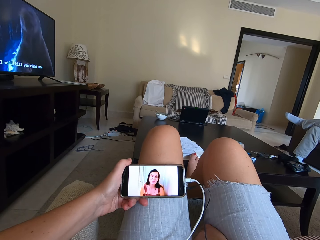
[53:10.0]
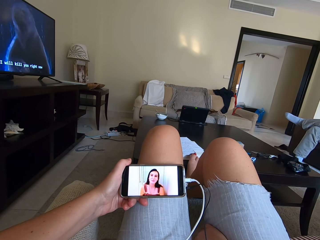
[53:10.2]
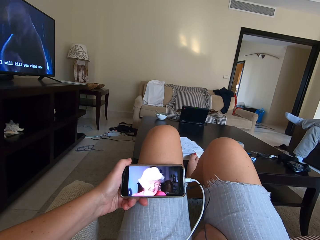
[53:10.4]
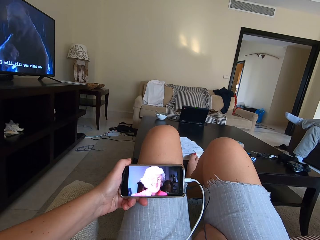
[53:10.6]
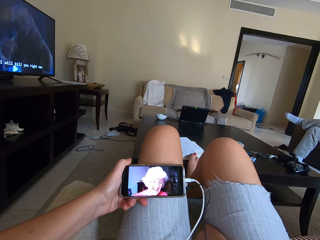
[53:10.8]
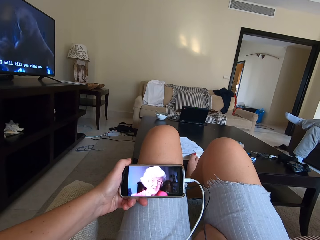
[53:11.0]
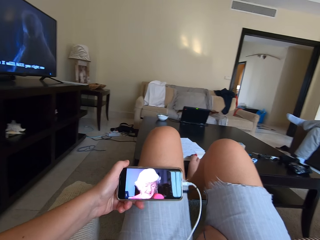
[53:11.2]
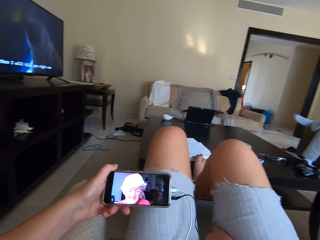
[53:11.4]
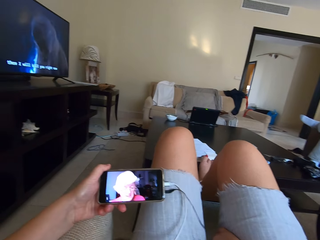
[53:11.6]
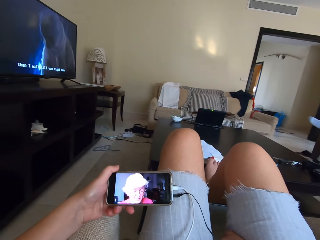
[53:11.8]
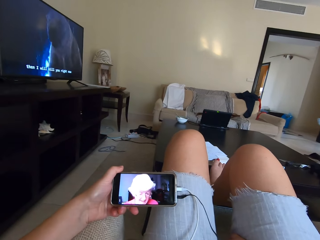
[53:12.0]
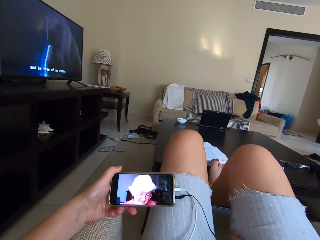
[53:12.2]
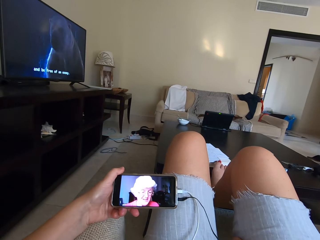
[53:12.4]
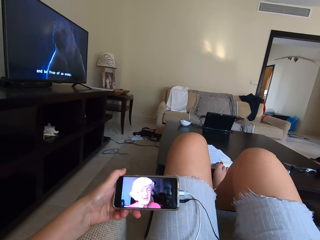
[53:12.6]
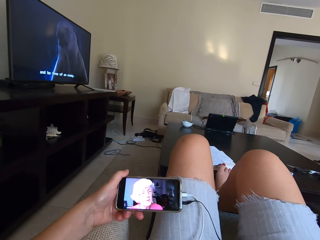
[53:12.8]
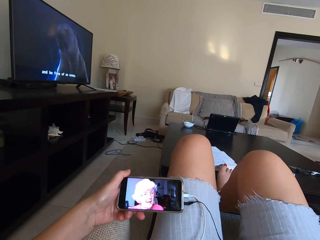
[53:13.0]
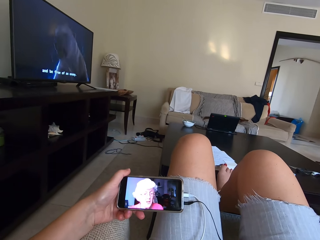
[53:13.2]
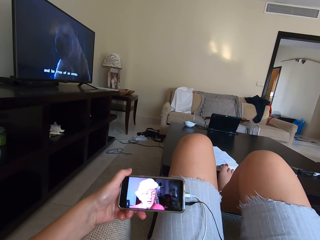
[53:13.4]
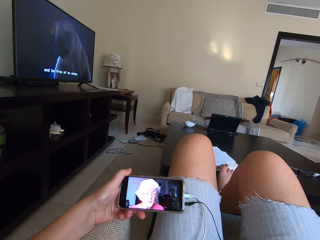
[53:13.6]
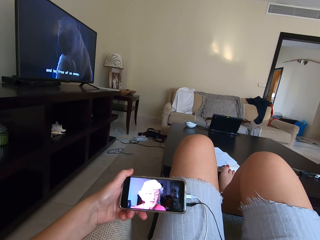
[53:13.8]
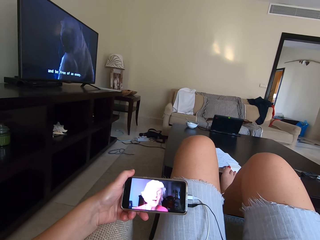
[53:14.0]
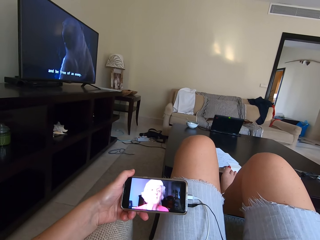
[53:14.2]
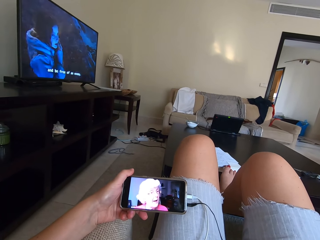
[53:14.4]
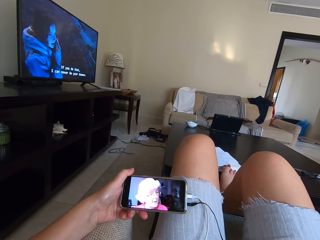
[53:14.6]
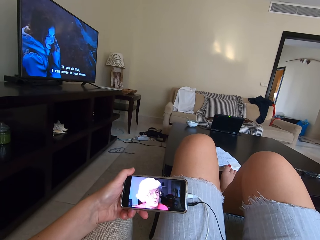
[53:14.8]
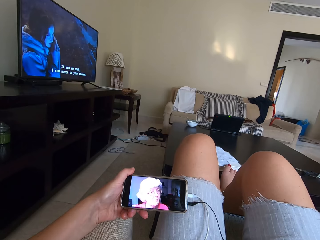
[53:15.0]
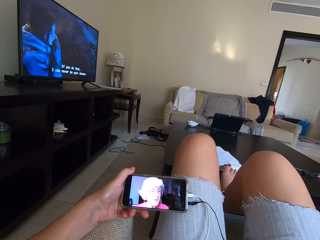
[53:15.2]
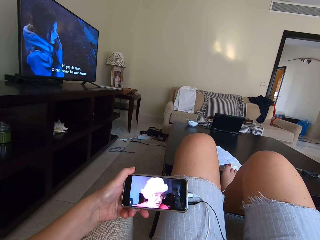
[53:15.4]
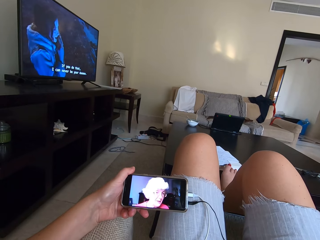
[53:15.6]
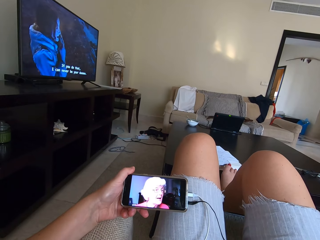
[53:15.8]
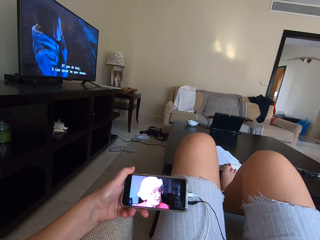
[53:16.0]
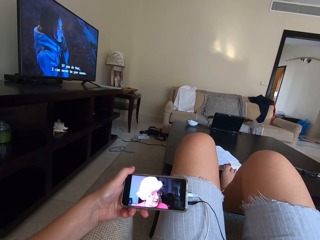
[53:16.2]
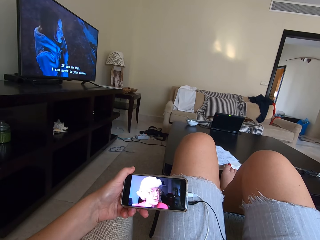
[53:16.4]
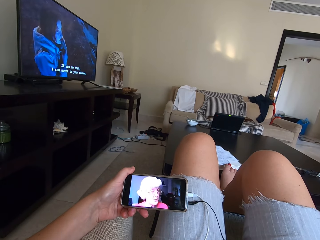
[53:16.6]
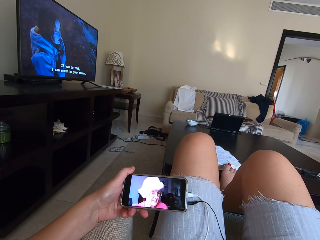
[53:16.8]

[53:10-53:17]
The camera wearer moves the phone.

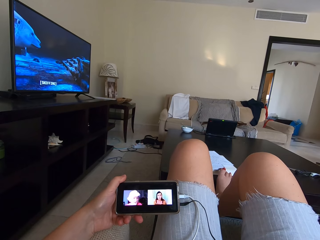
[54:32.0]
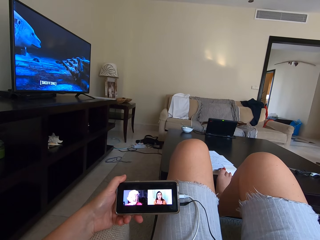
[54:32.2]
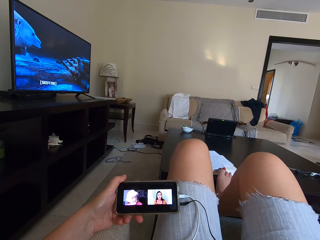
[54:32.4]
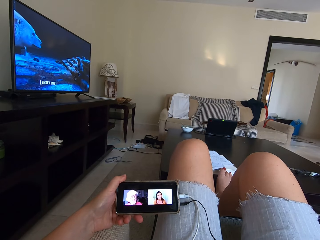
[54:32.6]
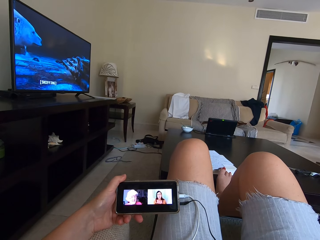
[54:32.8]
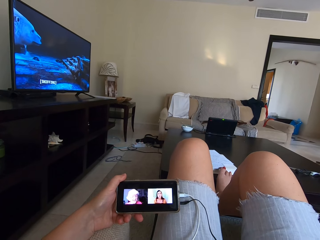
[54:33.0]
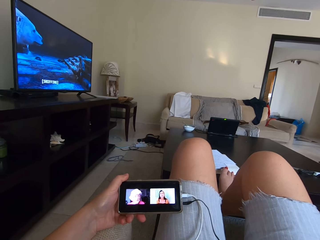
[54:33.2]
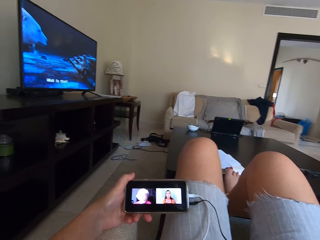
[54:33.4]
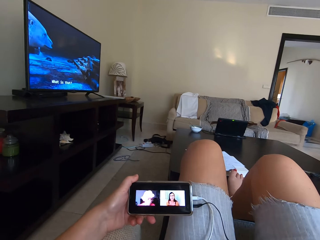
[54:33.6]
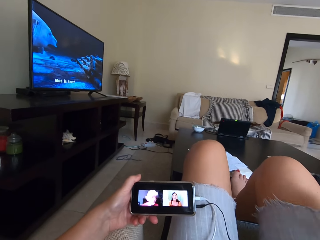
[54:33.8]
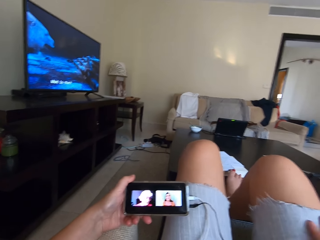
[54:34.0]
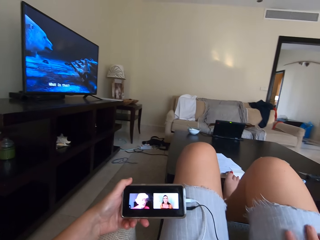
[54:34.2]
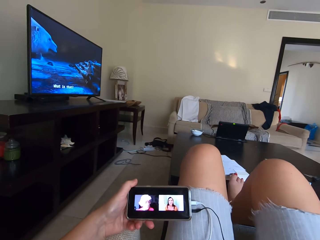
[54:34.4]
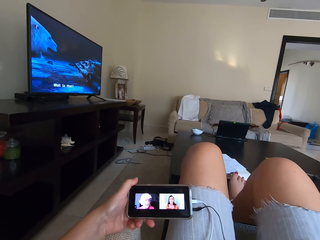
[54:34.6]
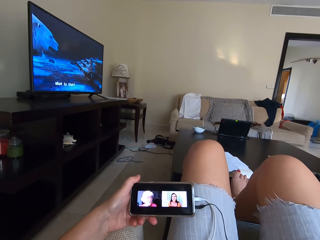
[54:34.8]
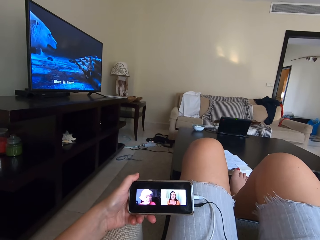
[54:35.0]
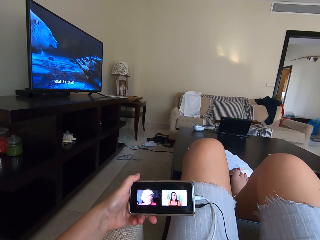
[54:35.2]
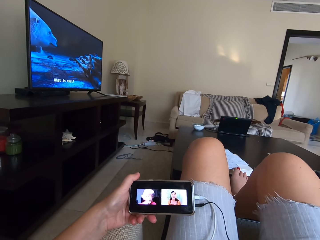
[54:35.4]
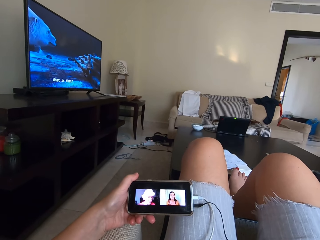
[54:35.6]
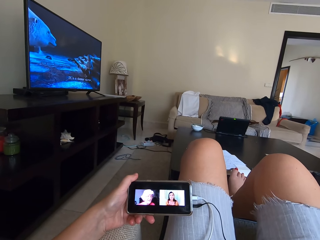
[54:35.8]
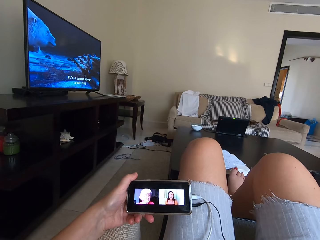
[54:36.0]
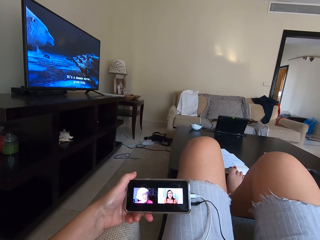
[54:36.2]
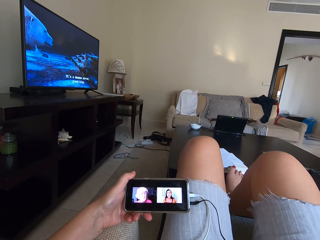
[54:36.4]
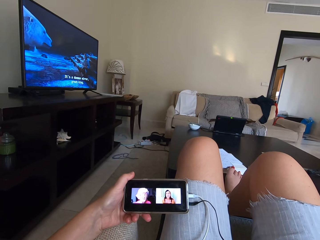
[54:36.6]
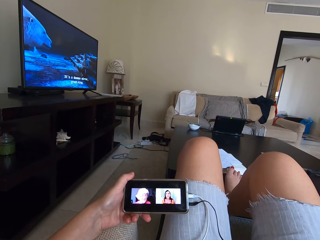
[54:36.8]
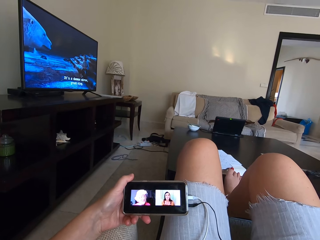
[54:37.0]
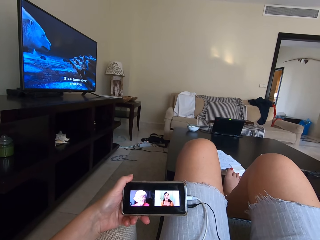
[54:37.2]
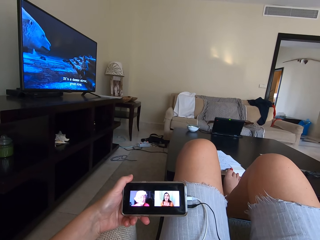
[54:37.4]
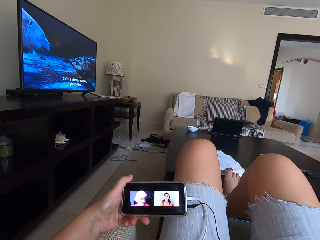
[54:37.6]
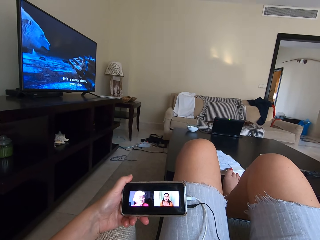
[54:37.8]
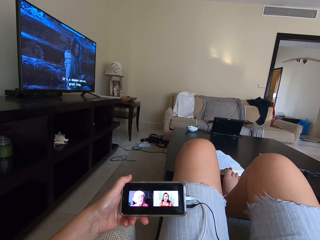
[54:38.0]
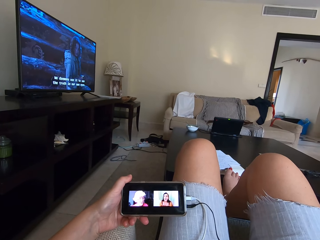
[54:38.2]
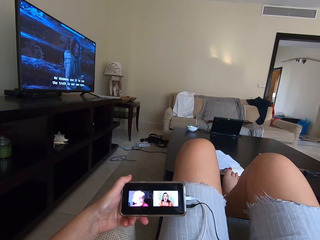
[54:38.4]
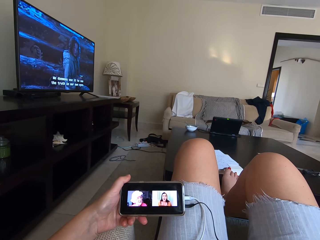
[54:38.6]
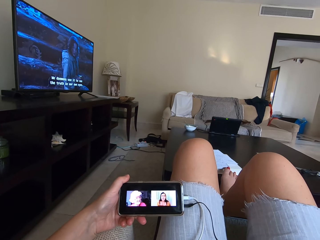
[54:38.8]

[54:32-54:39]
The camera wearer moves the hand.

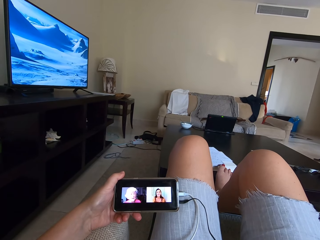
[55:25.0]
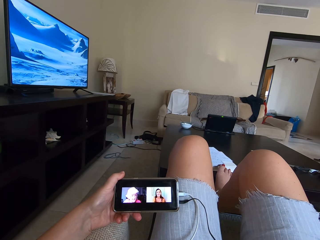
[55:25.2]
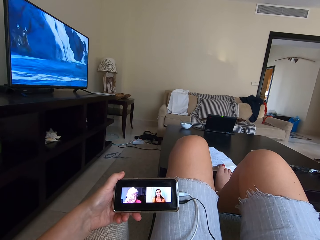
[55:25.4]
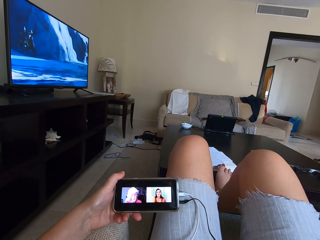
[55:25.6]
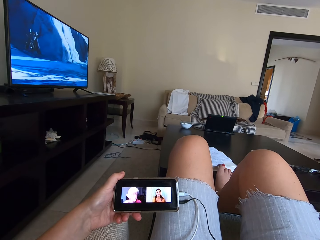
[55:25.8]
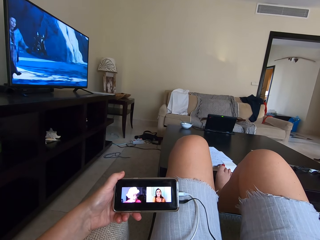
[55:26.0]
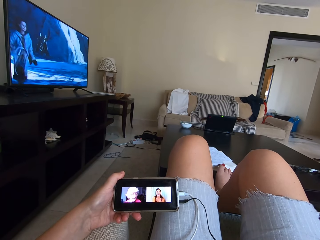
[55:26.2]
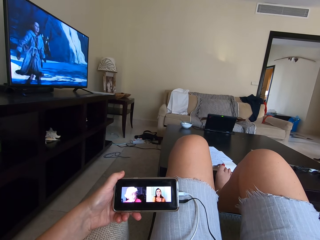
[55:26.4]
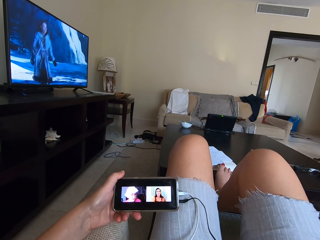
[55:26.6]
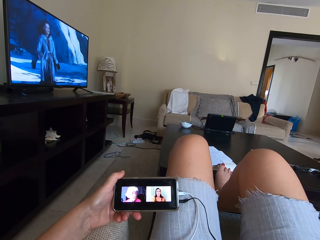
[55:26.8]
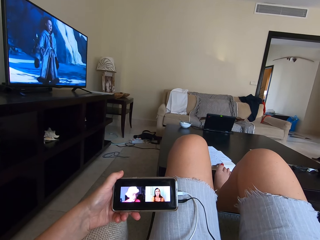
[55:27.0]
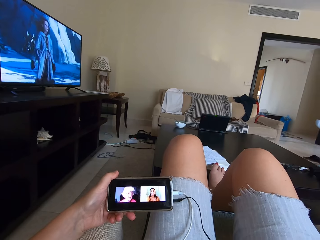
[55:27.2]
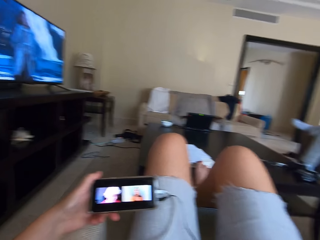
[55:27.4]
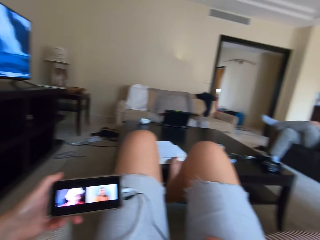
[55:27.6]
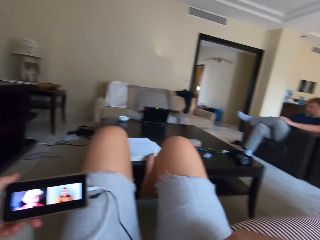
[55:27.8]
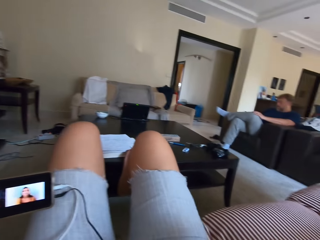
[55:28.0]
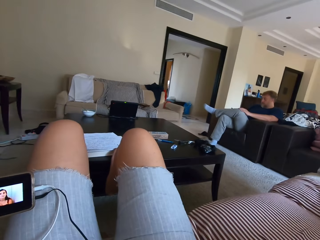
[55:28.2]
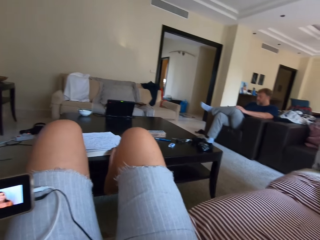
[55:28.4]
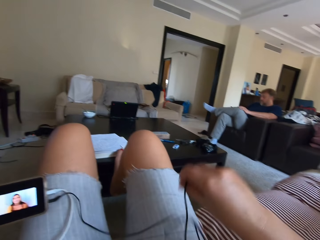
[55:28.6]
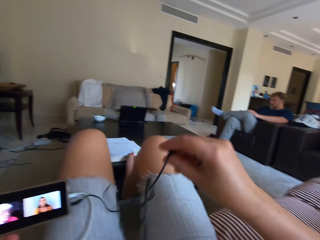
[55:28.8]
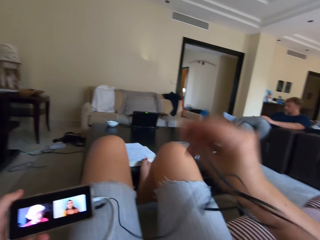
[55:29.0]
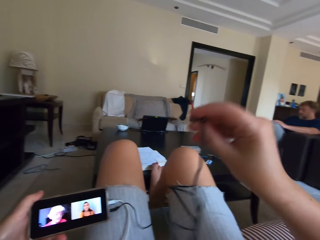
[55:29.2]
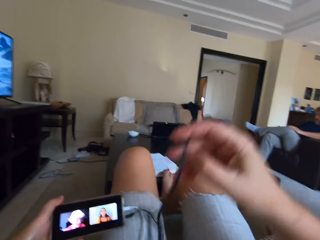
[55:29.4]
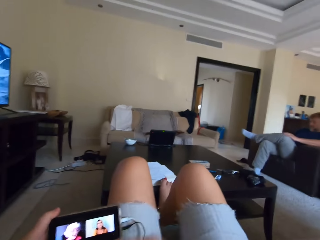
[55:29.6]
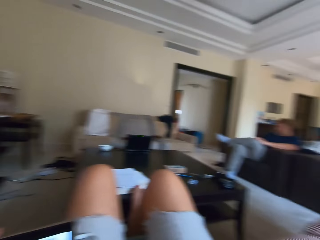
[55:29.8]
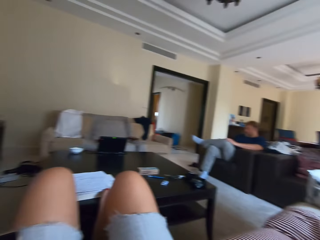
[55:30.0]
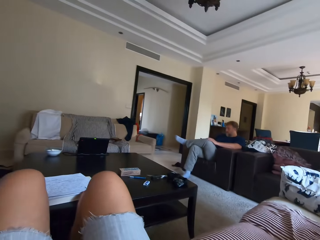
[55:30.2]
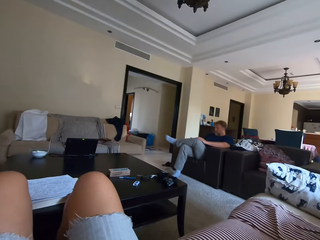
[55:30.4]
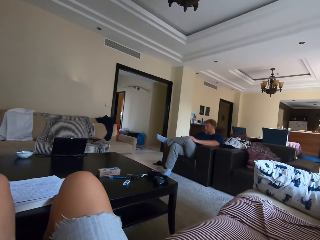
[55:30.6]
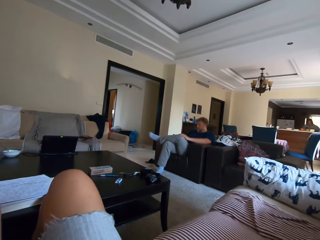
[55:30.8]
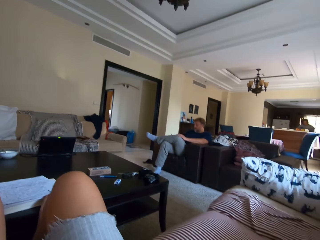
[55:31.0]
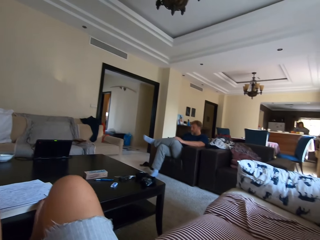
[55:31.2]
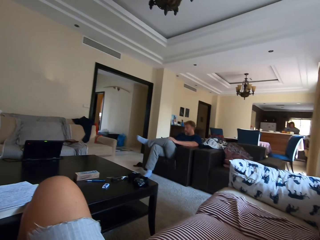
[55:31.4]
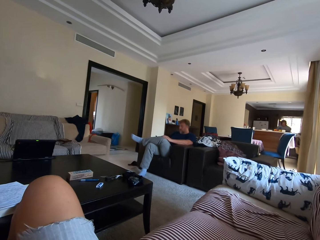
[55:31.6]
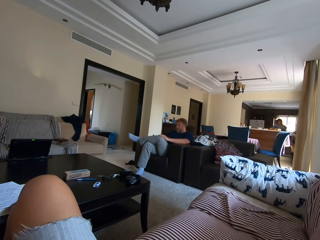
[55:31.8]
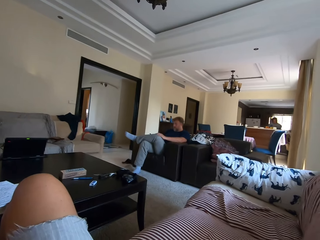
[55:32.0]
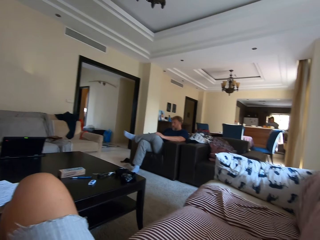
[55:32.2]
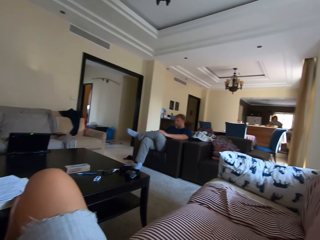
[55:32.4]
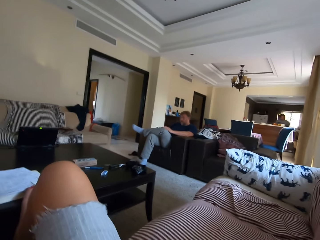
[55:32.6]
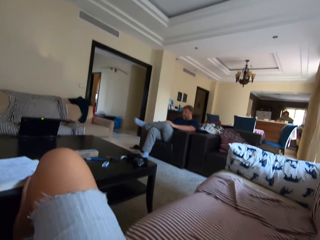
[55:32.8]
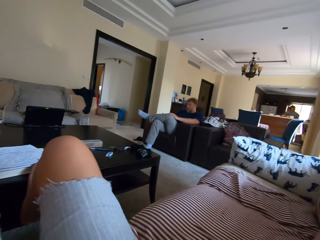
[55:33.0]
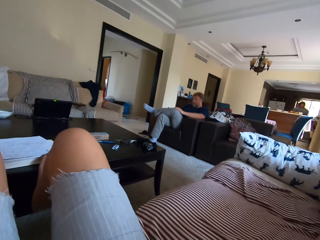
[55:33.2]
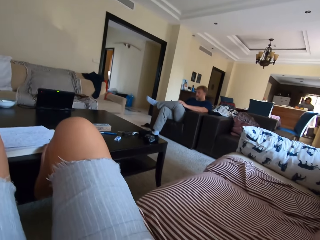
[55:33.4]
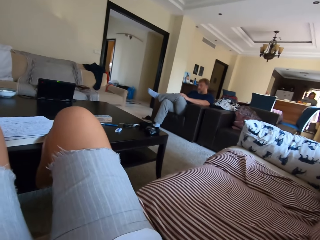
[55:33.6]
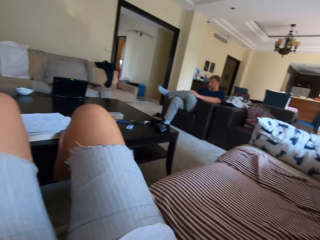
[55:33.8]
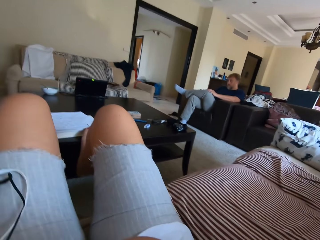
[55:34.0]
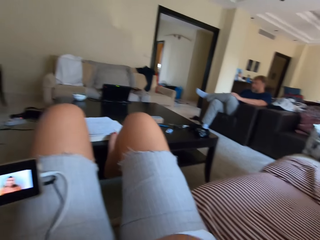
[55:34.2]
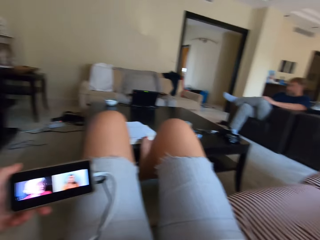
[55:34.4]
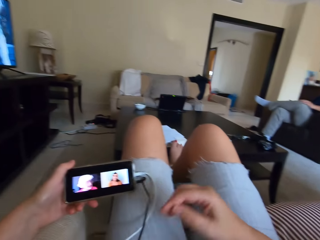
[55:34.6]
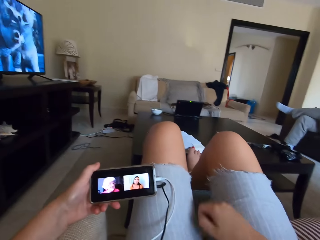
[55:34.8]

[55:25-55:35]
The camera wearer looks around a room. They lift something. They untangle the earphone. They look around.
